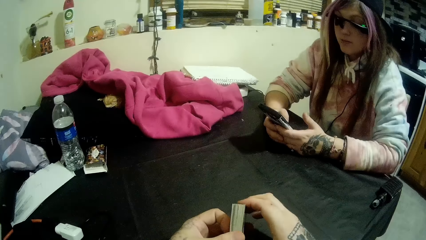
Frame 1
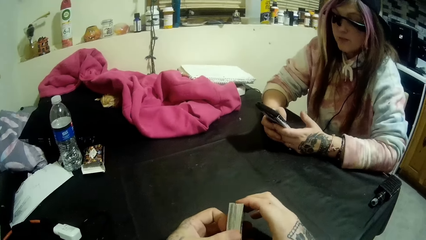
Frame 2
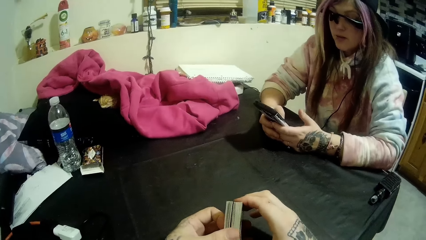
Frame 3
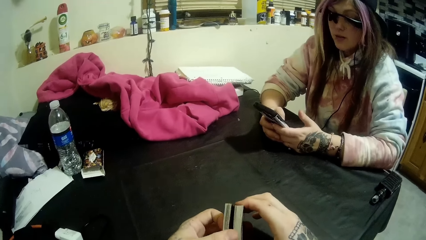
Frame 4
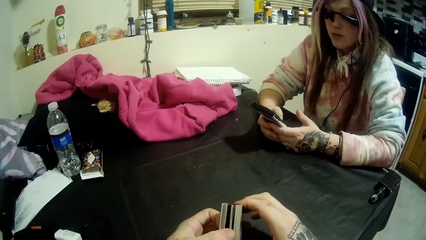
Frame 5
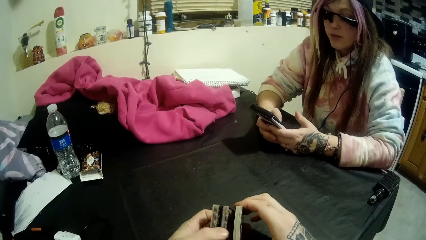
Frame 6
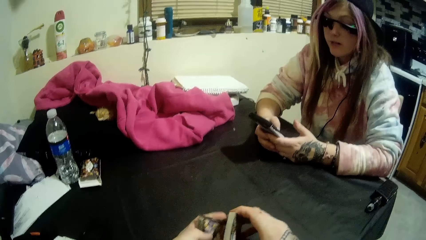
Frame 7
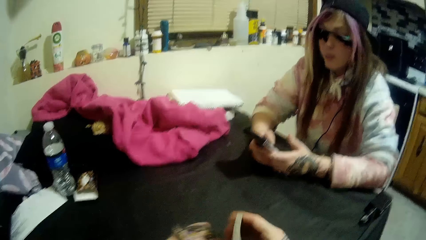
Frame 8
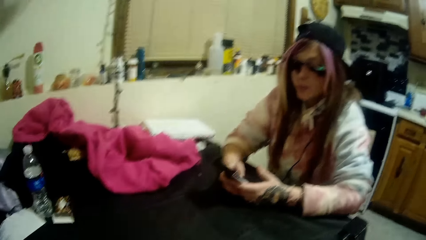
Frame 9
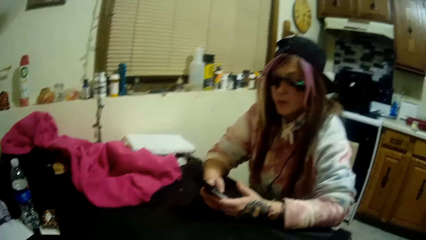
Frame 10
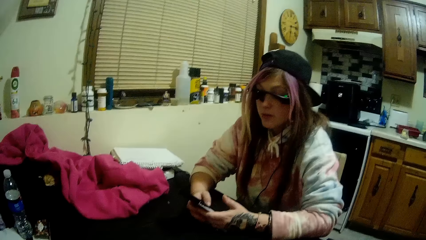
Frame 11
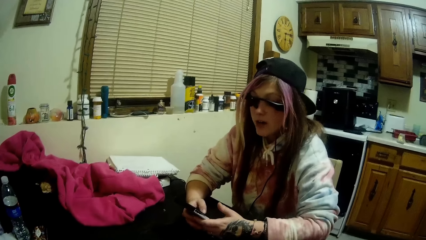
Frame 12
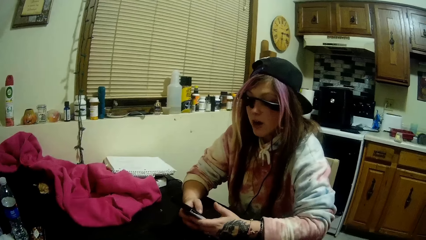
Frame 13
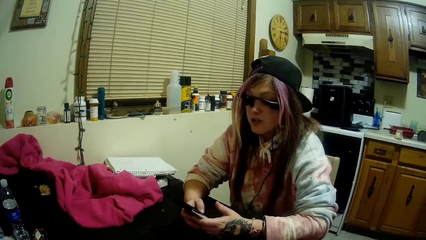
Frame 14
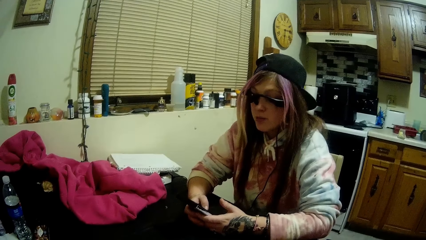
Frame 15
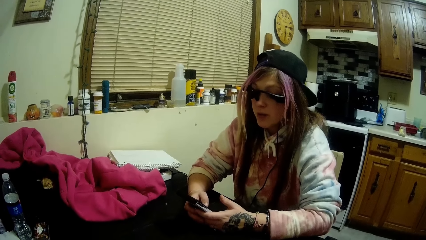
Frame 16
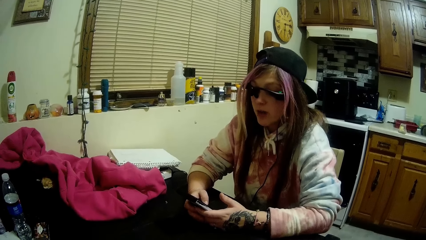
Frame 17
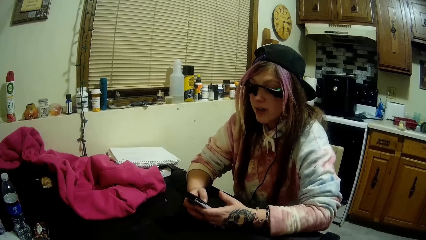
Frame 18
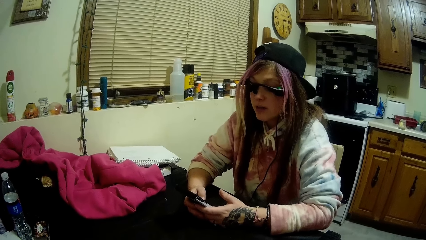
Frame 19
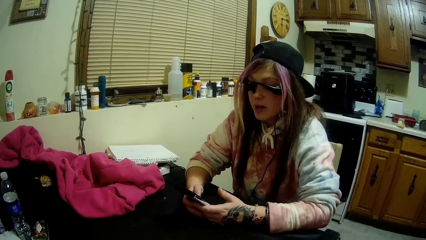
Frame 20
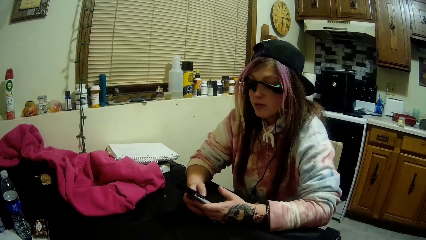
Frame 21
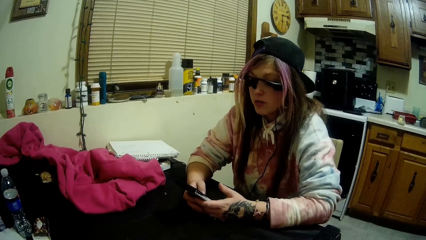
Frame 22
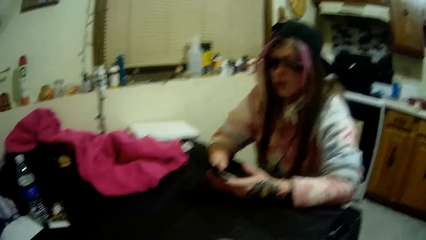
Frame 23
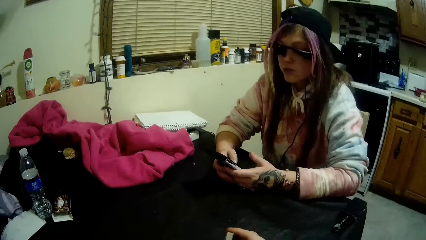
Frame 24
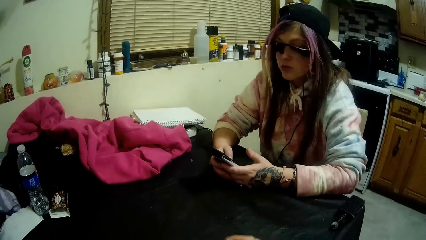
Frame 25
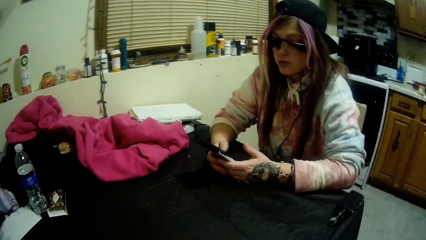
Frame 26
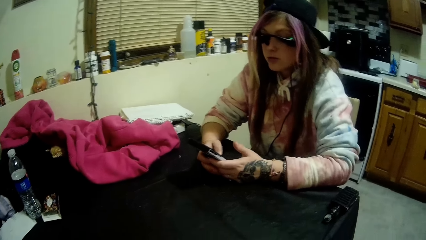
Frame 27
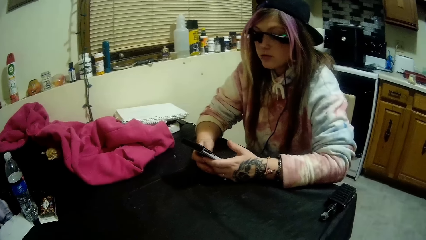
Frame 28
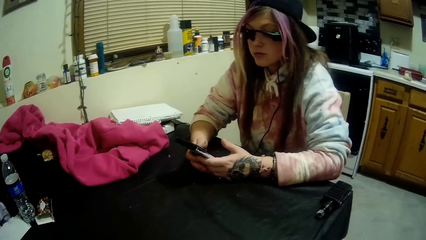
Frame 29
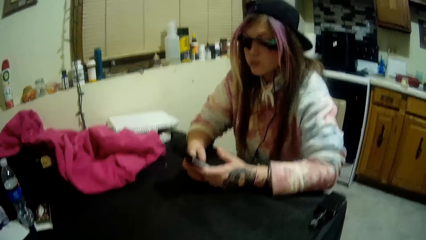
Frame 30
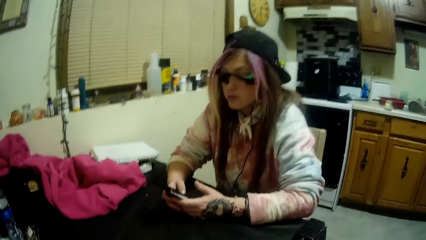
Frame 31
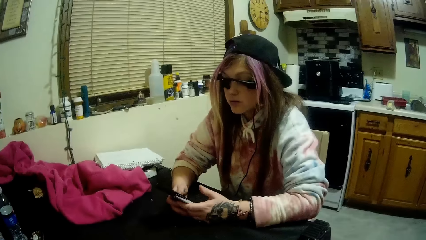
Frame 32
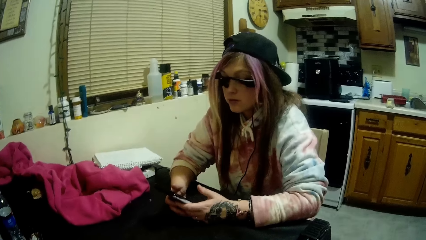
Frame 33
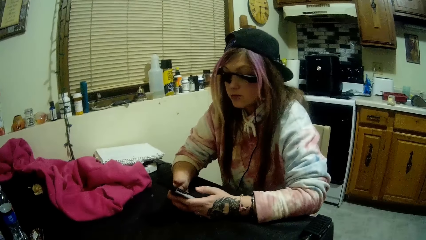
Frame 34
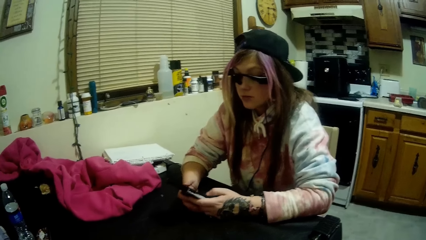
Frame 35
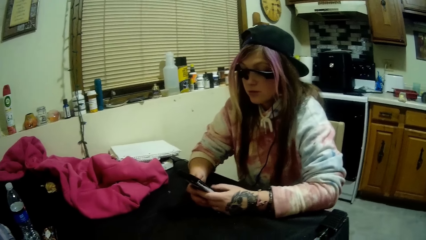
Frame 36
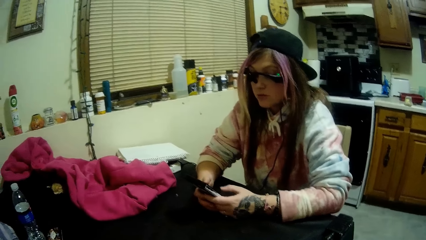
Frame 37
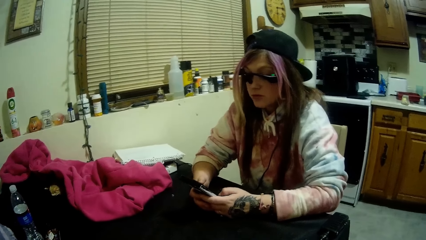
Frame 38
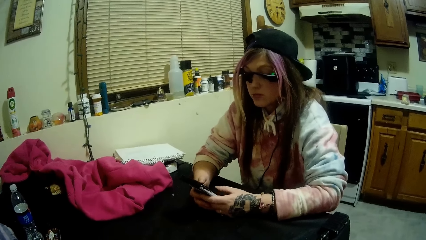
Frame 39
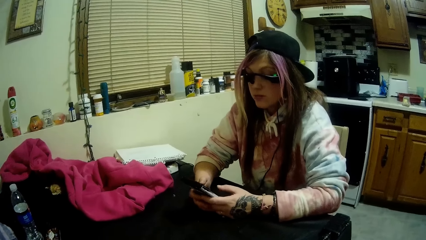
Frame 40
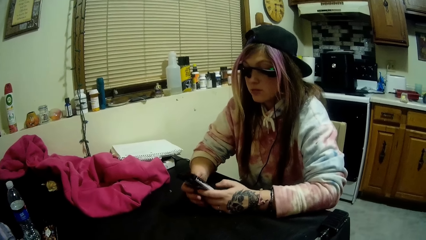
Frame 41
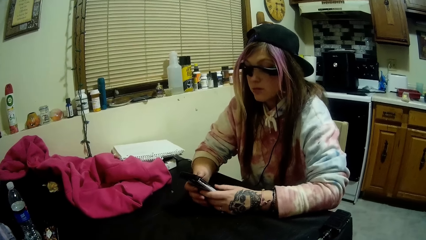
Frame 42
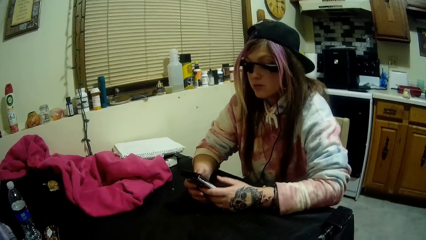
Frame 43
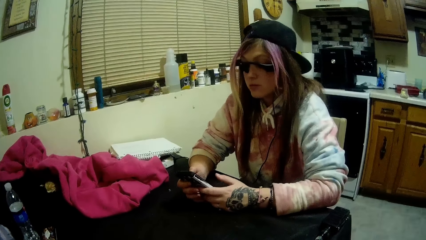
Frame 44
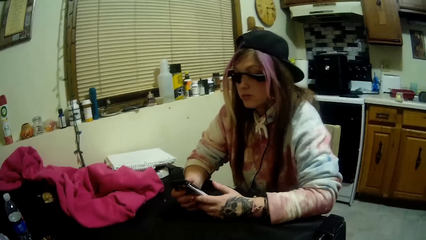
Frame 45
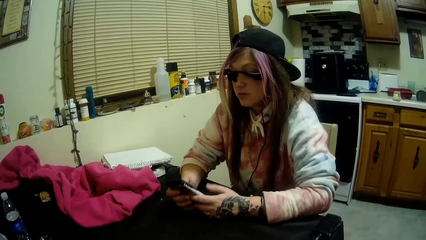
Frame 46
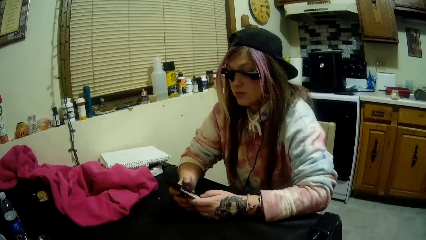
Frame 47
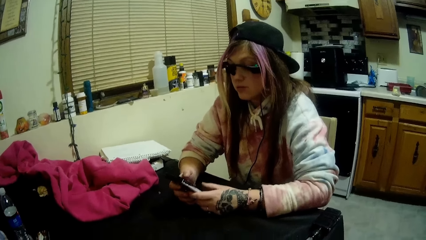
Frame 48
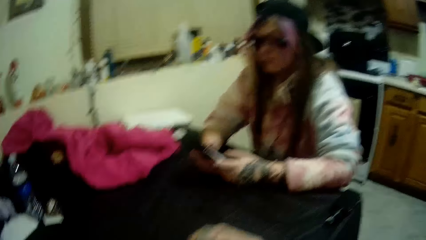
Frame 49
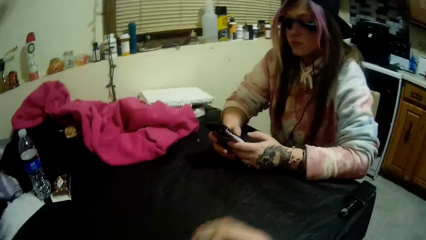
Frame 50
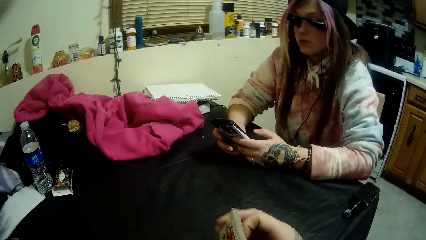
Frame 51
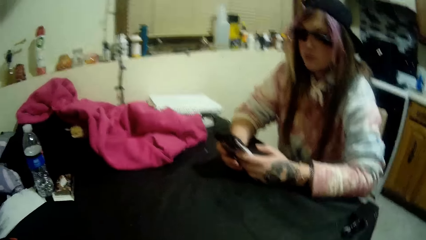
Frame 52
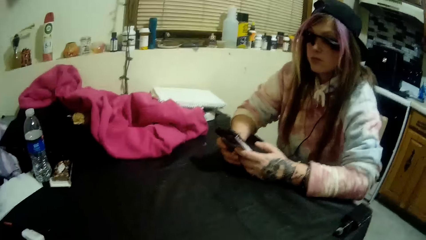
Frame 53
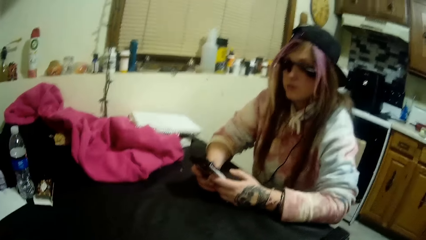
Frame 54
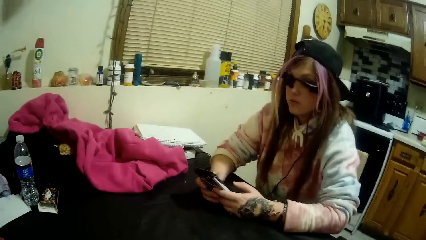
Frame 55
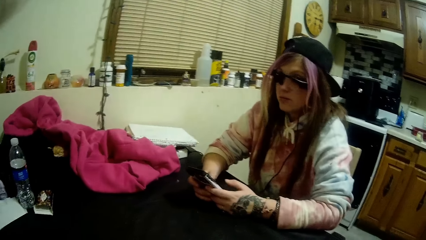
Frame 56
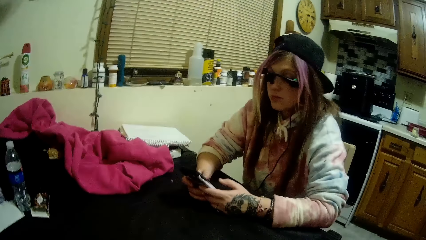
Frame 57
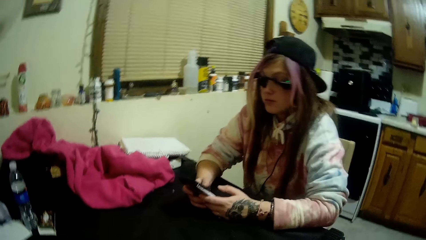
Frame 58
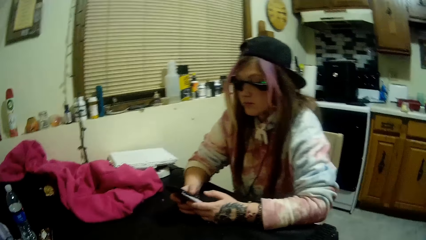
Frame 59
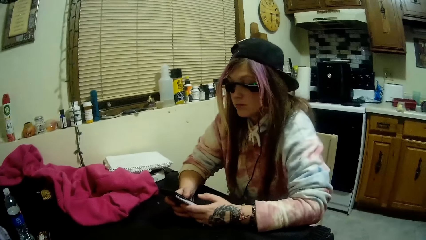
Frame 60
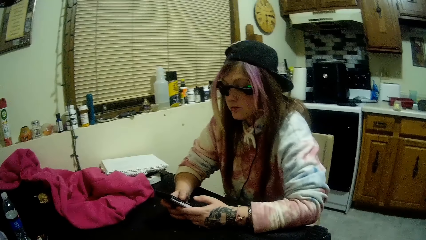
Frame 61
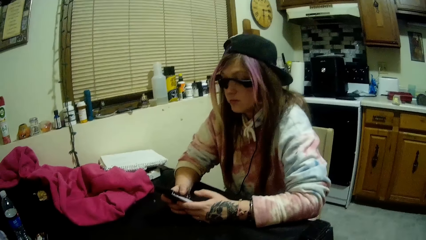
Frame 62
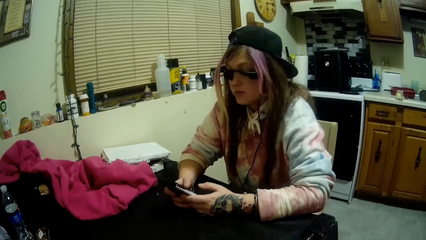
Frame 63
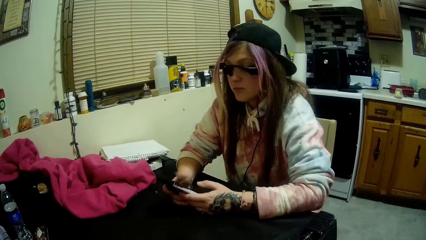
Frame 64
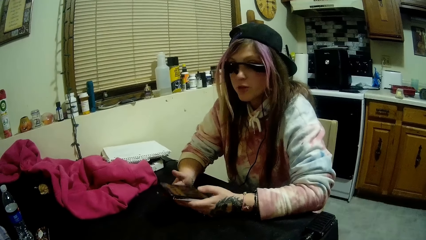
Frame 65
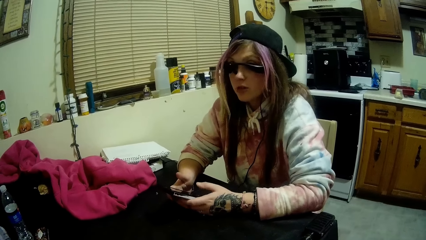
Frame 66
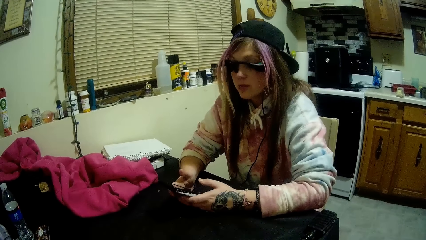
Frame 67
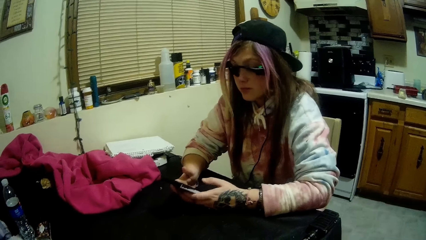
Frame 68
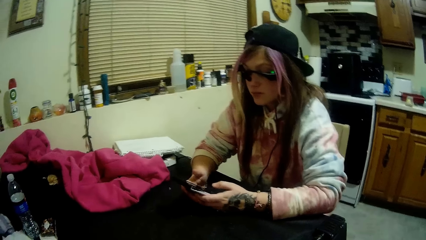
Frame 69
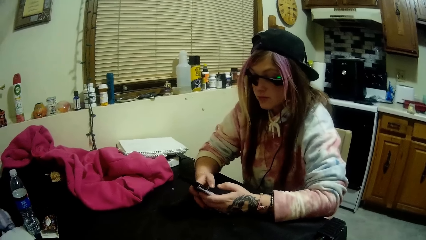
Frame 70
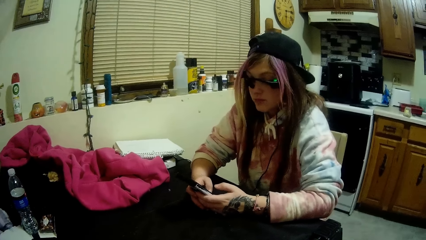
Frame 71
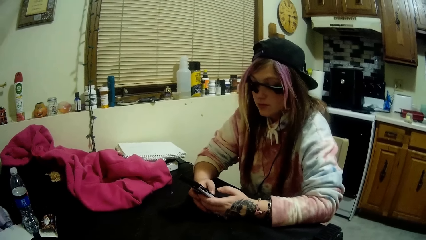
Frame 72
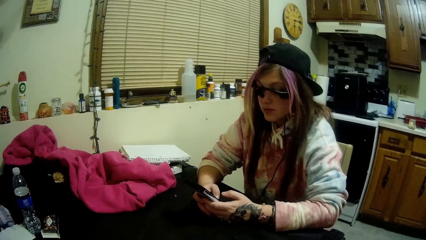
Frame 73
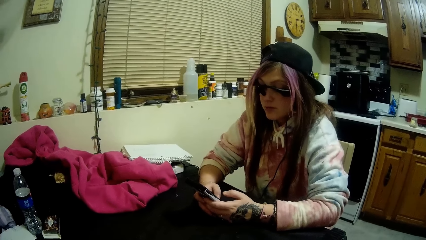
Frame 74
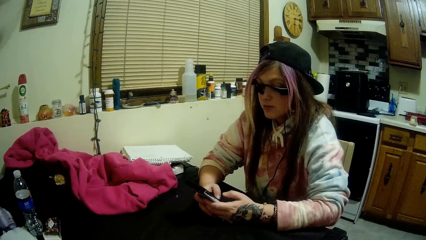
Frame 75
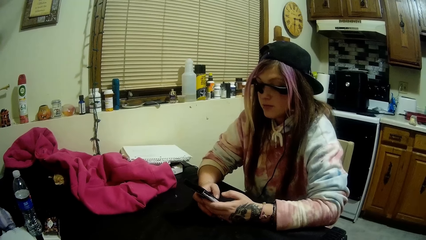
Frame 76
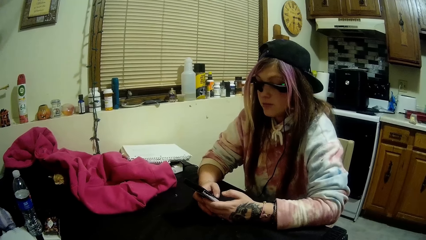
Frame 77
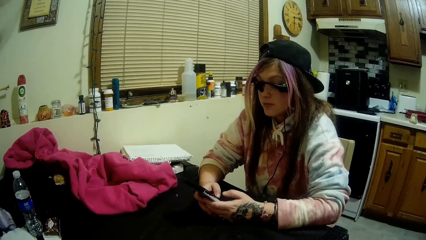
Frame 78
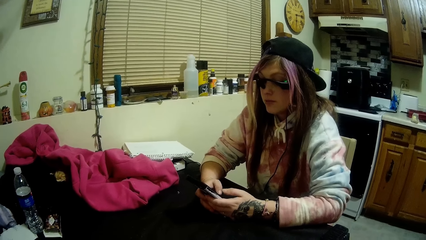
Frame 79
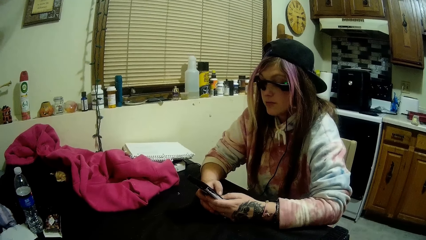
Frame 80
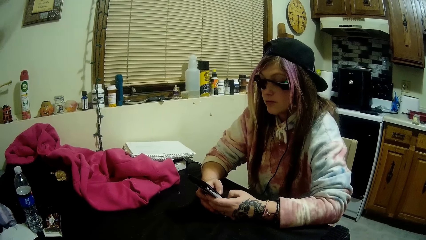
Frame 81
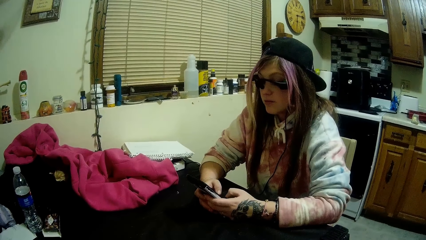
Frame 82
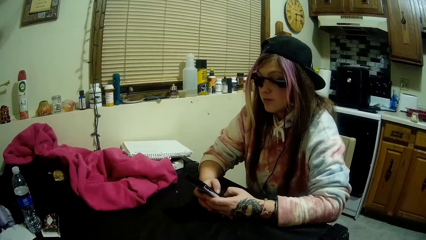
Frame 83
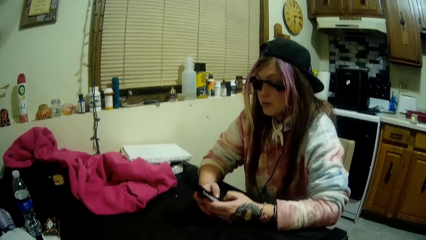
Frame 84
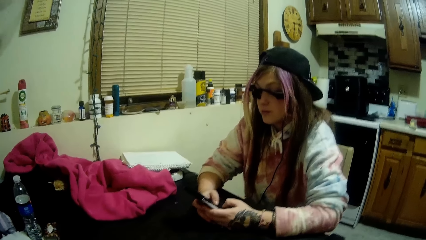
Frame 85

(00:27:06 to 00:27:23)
The camera wearer looks at a person. They shuffle the cards. They look at a lady.
